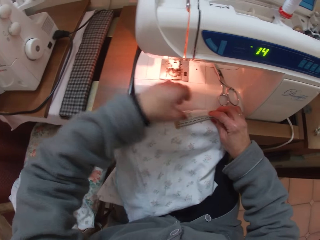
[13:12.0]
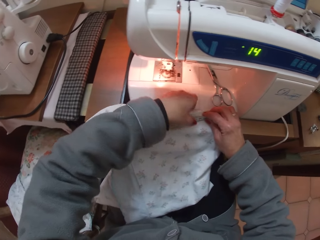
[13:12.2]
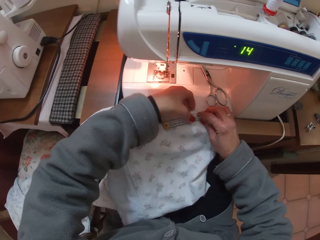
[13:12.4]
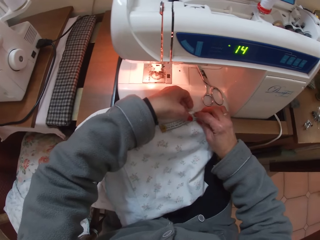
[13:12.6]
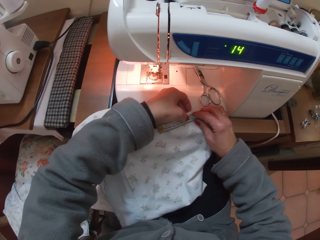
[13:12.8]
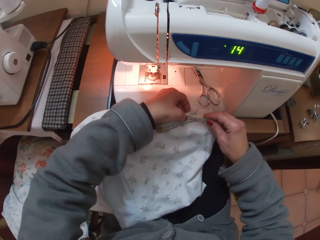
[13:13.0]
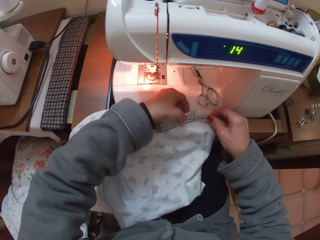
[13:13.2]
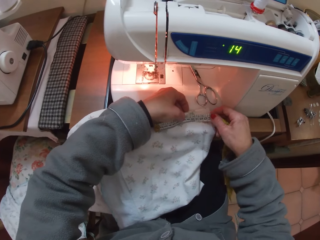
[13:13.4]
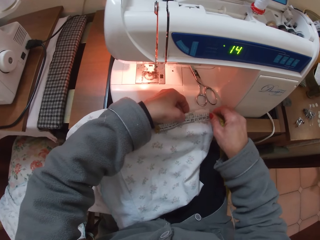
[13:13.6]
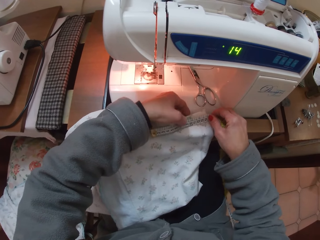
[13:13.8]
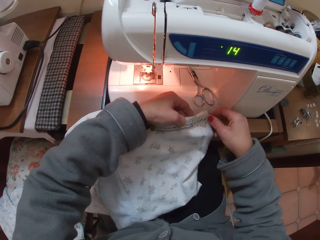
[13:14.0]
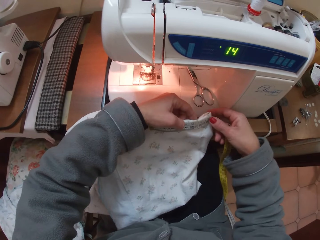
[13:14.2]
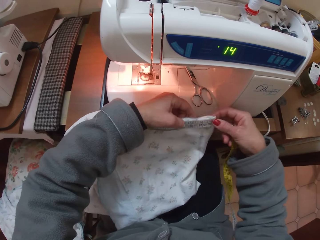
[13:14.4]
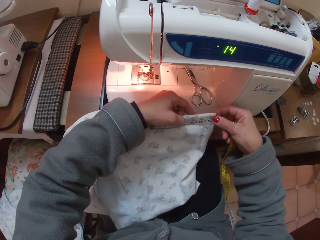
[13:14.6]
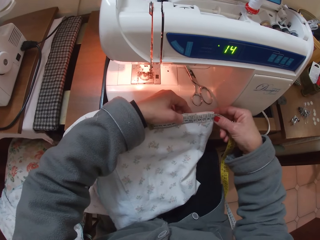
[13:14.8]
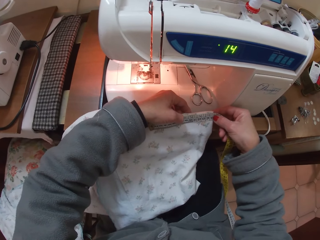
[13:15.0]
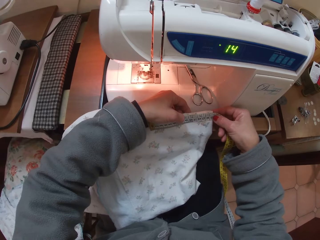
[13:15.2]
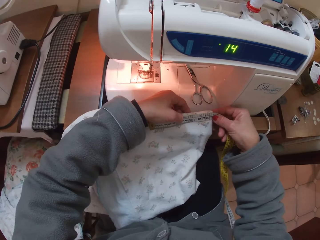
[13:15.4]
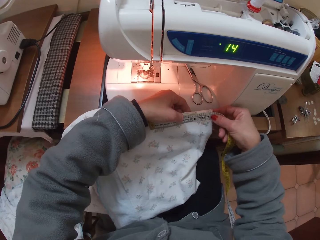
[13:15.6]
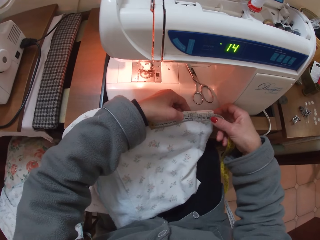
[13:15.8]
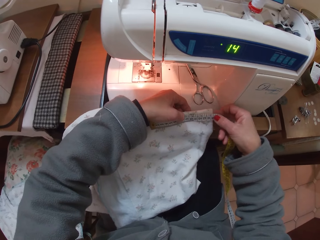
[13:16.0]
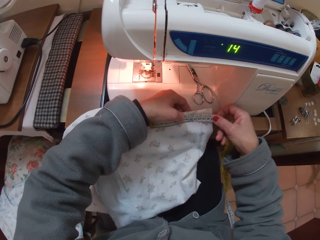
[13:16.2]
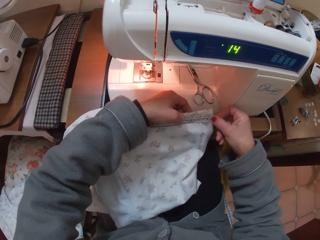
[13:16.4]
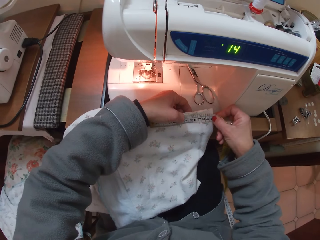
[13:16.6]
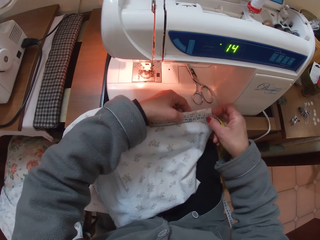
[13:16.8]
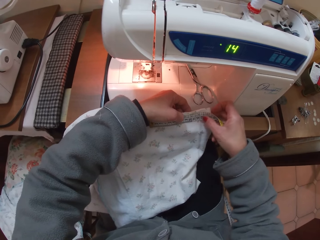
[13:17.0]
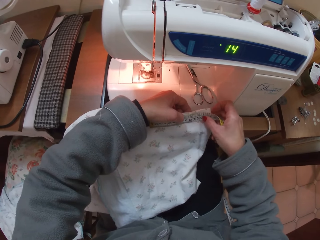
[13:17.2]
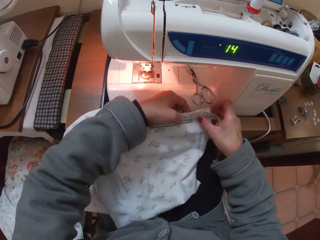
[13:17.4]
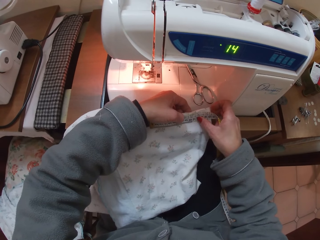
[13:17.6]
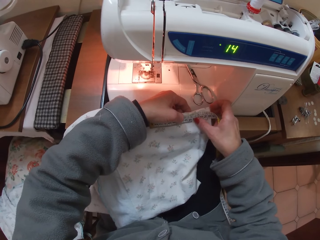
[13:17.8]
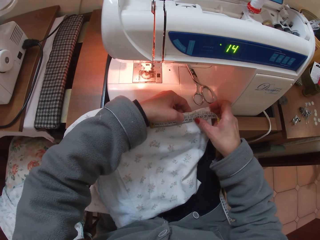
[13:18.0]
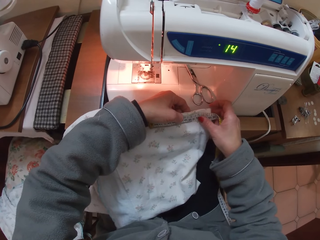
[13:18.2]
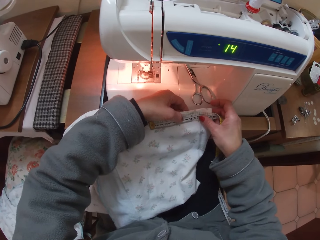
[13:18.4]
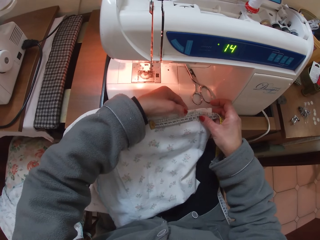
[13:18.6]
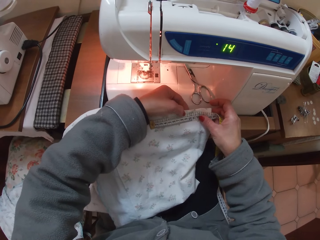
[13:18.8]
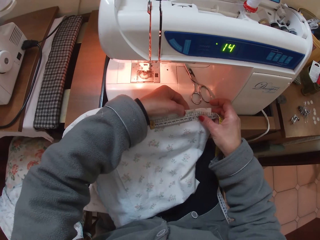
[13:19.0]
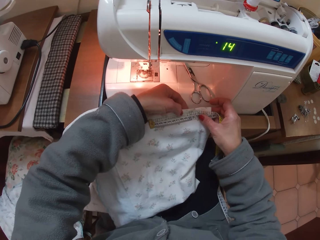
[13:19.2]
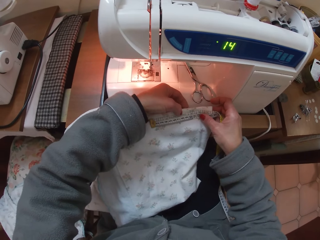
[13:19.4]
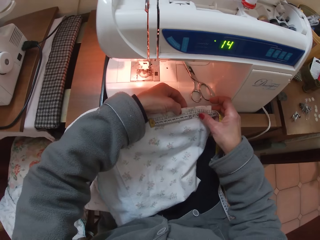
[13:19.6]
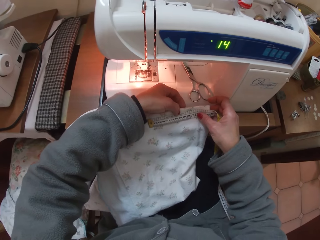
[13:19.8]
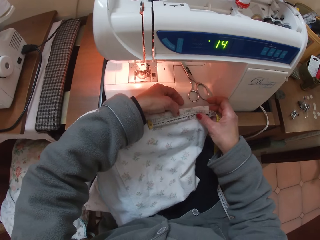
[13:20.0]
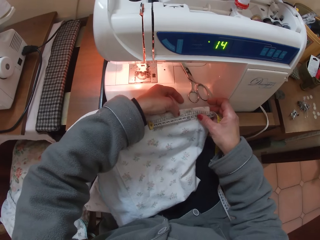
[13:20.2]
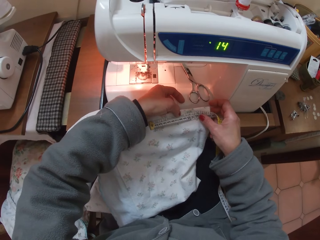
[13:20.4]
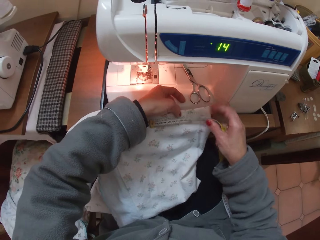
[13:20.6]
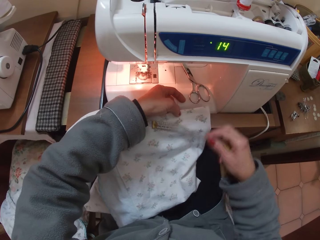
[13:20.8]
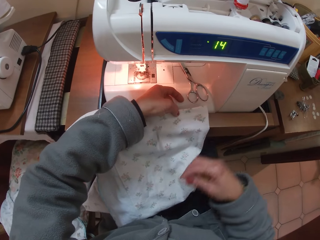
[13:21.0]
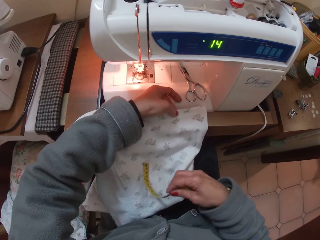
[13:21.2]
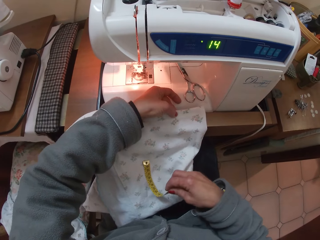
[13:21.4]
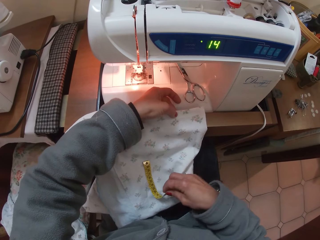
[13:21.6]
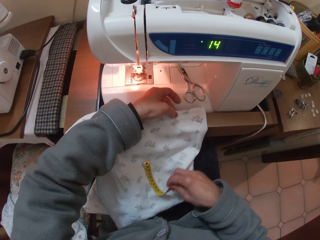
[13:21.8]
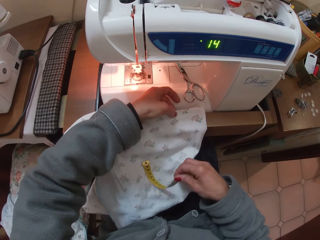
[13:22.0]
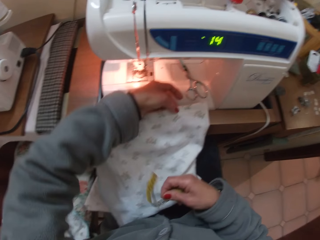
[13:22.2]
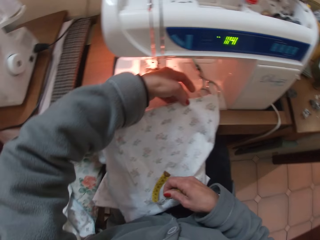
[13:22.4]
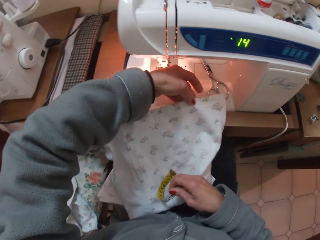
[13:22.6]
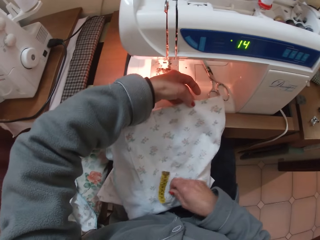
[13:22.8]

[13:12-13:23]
The camera wearer moves her hand towards the tape measure. She moves her hand towards the edge of the tape measure. She lifts up the material. She moves her hand towards the other end of the tape measure. She lets go of the tape measure. She takes off the tape rule with her right hand.

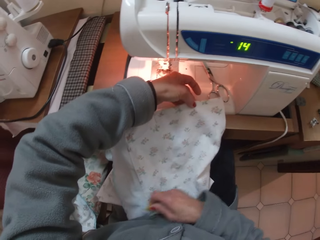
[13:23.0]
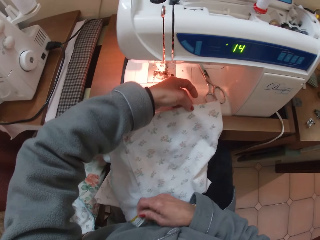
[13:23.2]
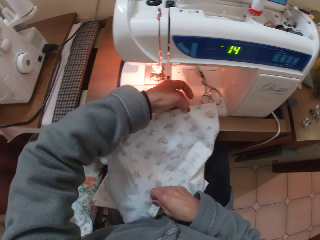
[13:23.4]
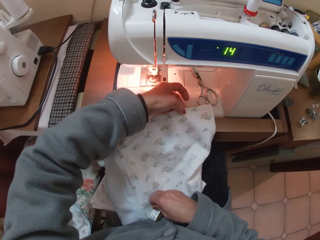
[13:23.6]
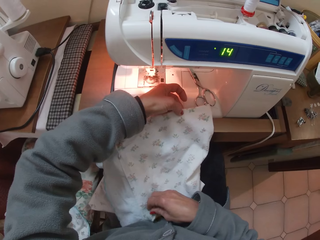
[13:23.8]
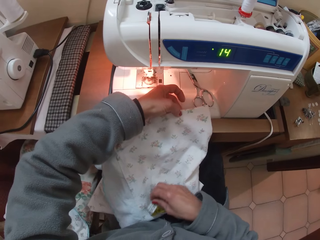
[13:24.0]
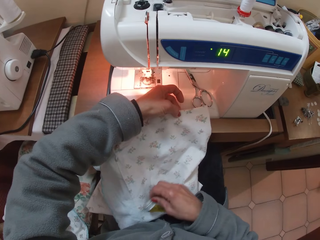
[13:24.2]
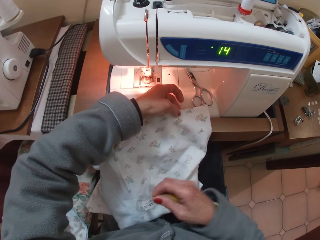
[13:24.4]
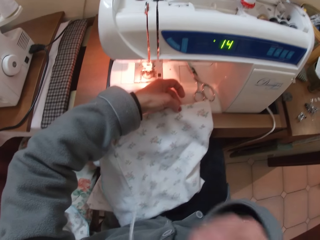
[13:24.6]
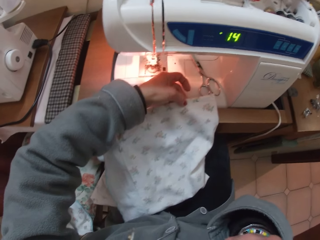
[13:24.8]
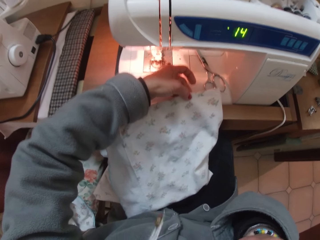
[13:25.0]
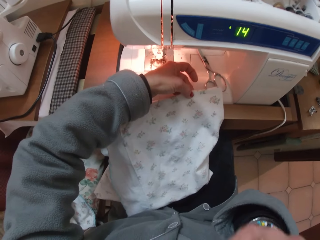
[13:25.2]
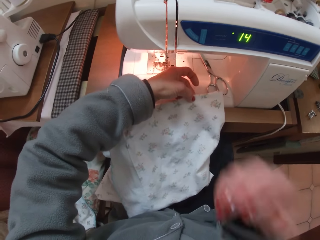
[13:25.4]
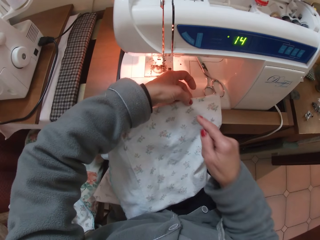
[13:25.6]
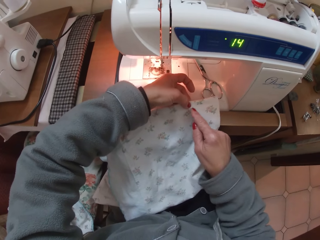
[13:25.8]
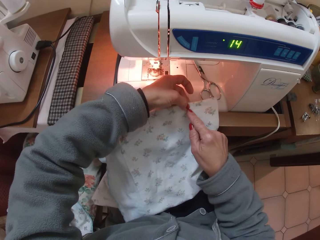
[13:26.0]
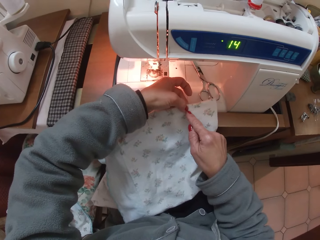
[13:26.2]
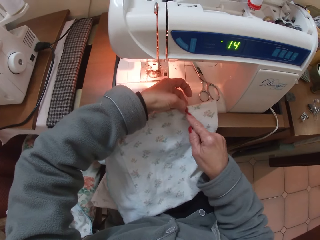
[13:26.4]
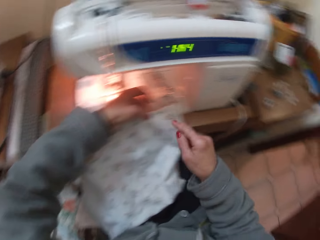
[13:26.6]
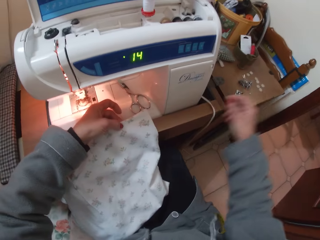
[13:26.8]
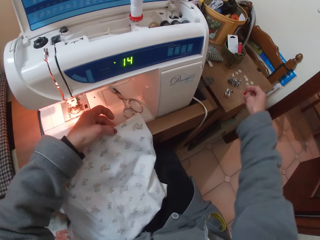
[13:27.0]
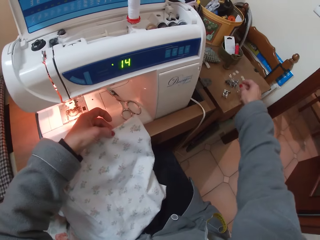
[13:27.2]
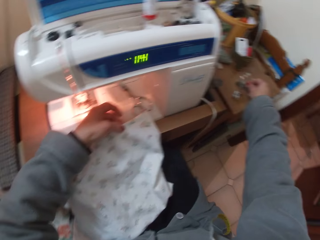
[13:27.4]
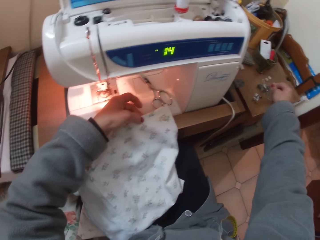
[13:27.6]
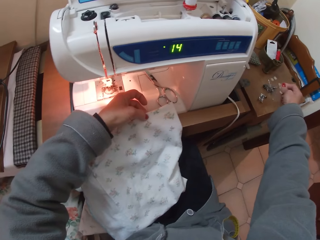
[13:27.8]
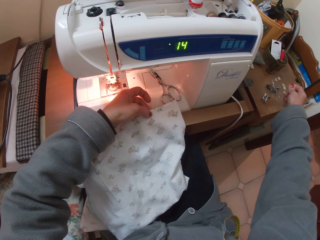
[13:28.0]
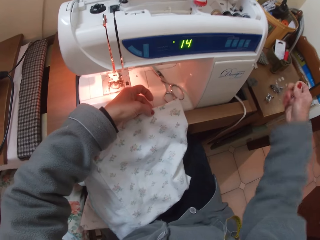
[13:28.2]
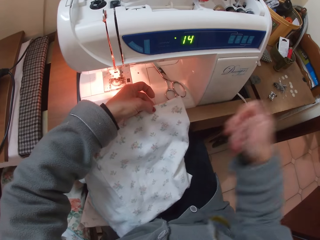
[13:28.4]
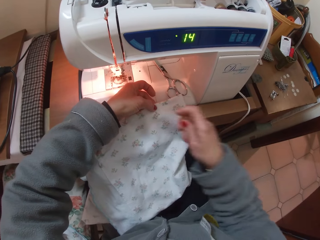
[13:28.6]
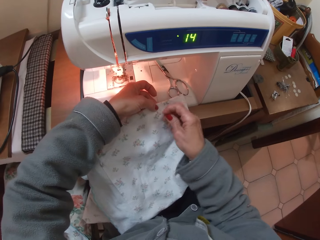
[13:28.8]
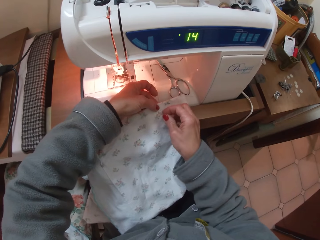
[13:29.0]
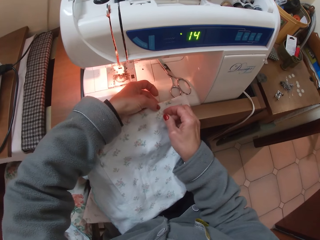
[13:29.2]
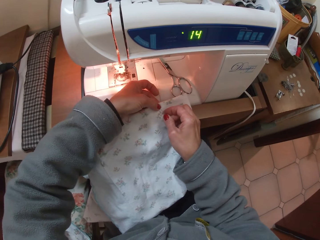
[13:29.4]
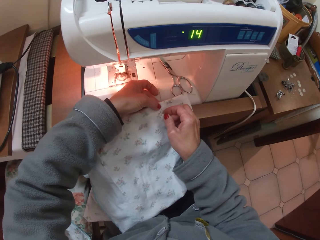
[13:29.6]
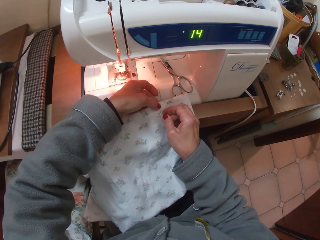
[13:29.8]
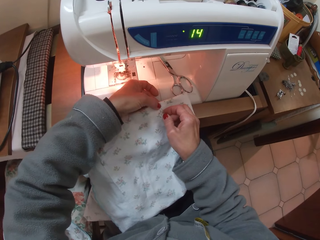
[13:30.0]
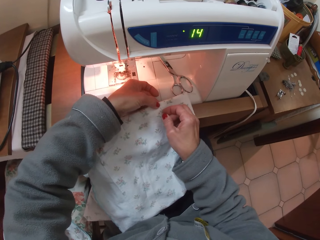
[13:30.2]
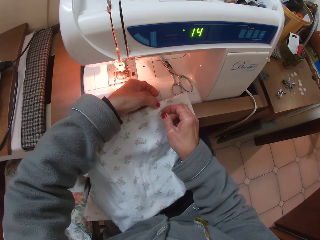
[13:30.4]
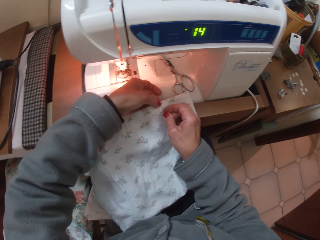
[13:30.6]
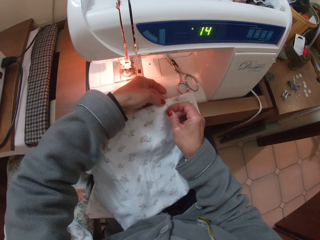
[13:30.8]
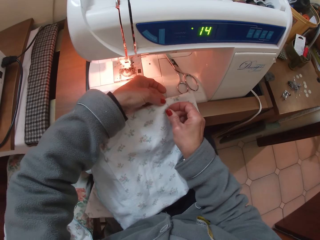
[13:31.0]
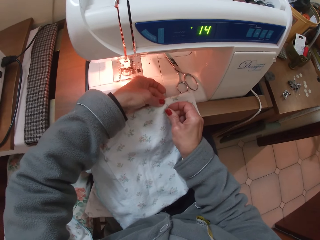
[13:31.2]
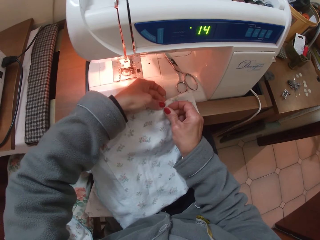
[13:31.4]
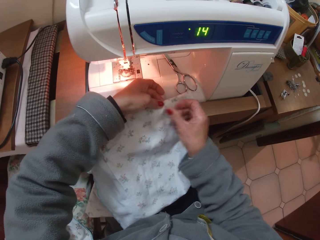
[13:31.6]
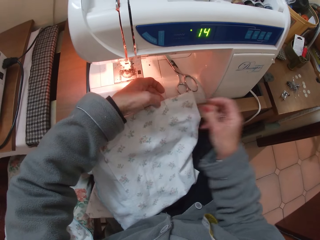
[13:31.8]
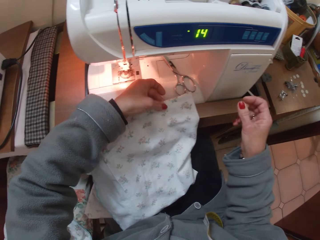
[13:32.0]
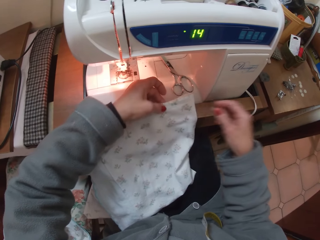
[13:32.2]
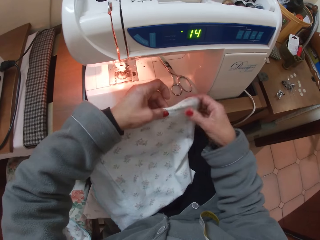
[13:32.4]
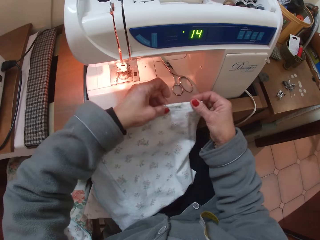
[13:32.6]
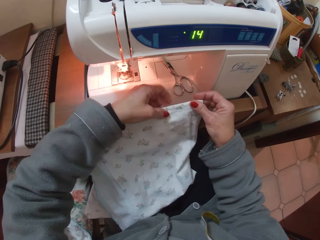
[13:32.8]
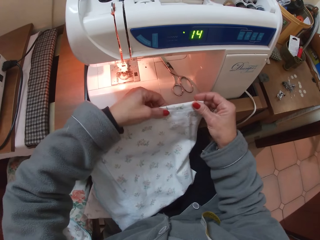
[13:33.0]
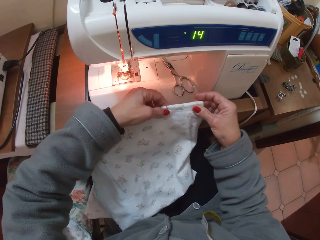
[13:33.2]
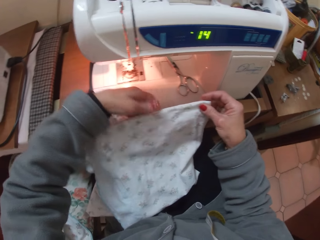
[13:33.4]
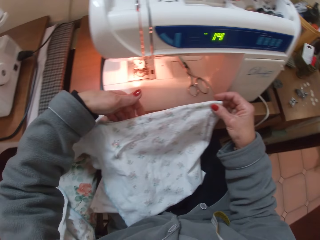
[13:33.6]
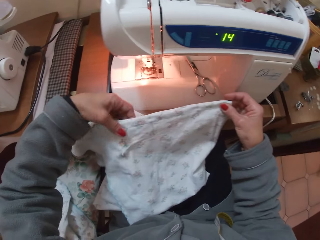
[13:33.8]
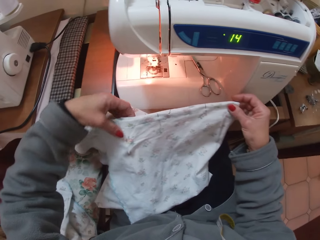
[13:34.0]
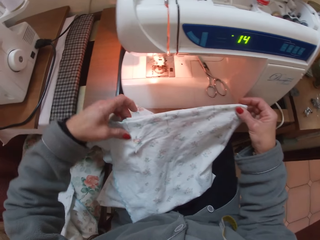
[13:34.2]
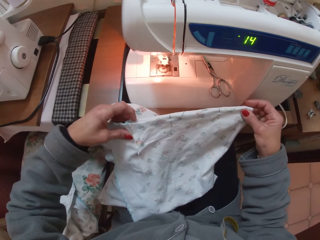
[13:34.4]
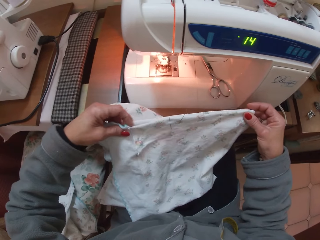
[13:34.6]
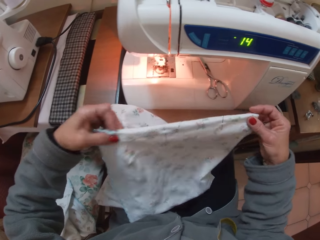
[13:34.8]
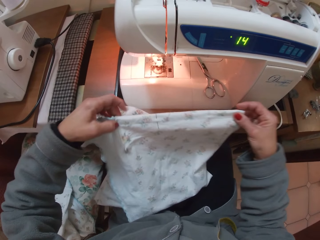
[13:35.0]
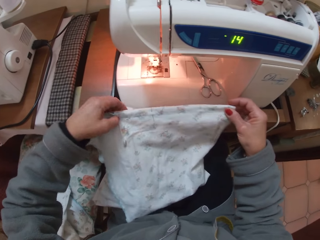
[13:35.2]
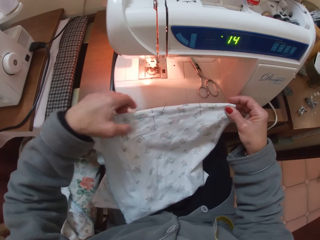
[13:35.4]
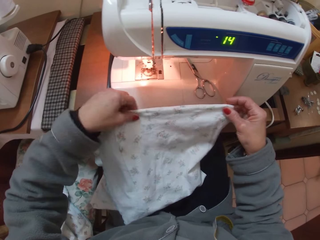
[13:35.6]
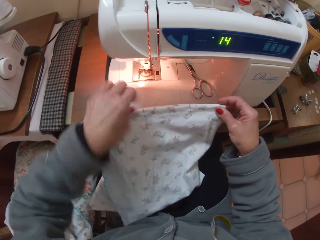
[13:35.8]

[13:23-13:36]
The camera wearer places the tape measure on her thighs. She raises the tape rule to her face. She drops her hand. She touches the cloth or material with her right hand. She moves her hand towards the table. She picks up a hand sewing needle from the table with her right hand. She fixes the needle in the cloth. She lets go of the material. She adjusts the cloth with both hands. She lifts up the material and moves her hand towards the end of the material.
